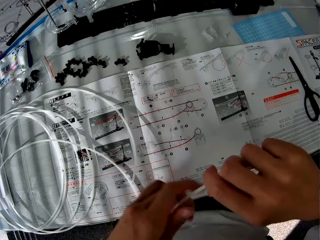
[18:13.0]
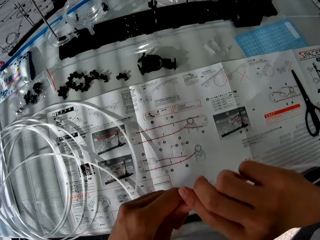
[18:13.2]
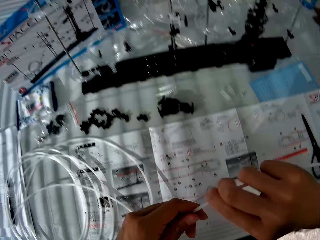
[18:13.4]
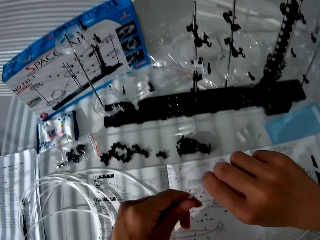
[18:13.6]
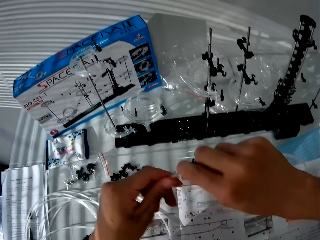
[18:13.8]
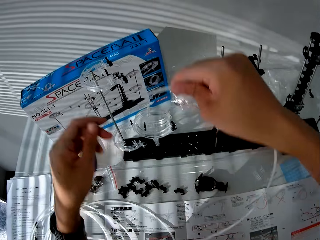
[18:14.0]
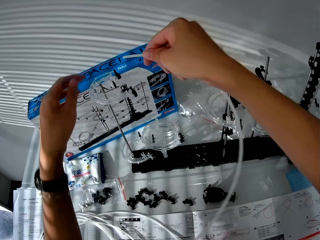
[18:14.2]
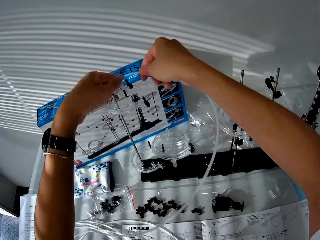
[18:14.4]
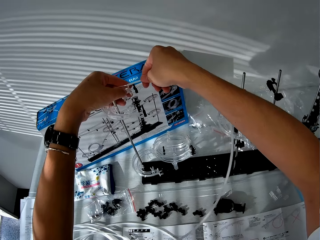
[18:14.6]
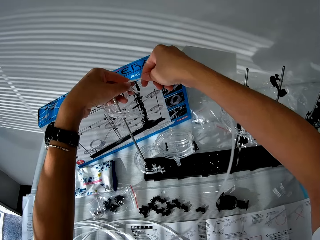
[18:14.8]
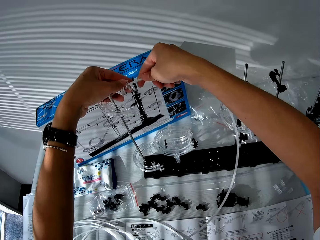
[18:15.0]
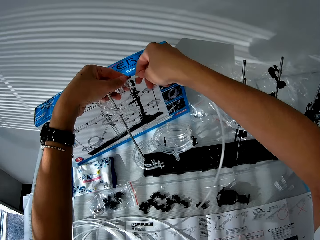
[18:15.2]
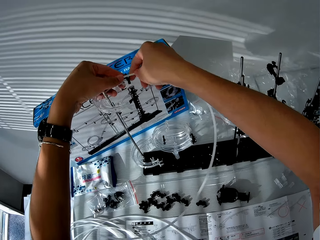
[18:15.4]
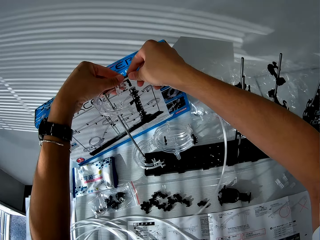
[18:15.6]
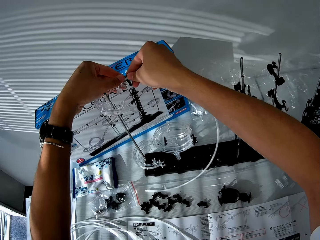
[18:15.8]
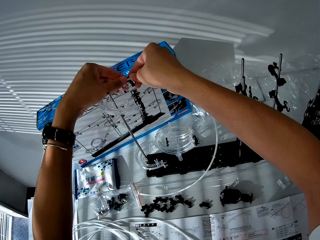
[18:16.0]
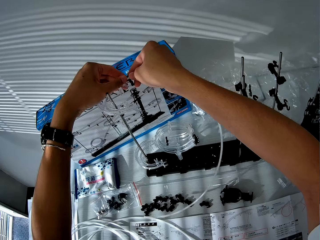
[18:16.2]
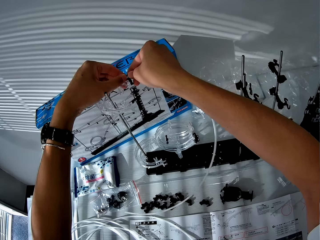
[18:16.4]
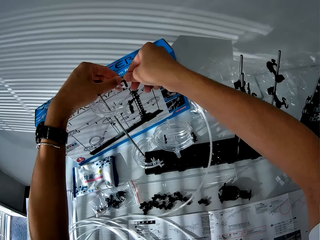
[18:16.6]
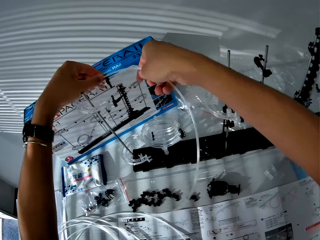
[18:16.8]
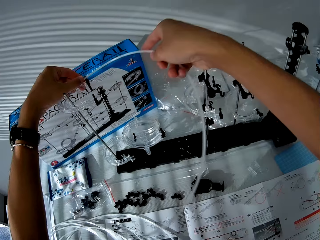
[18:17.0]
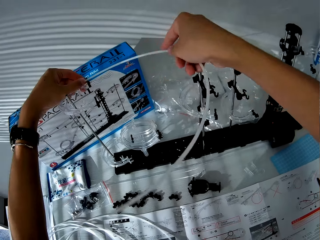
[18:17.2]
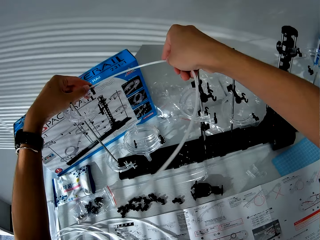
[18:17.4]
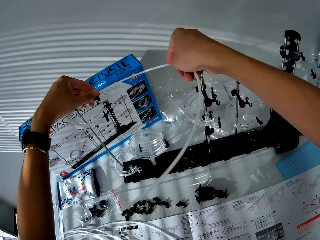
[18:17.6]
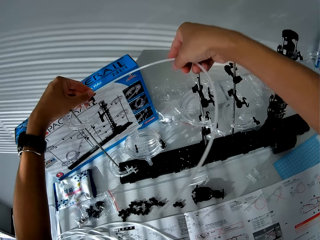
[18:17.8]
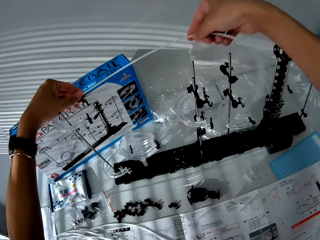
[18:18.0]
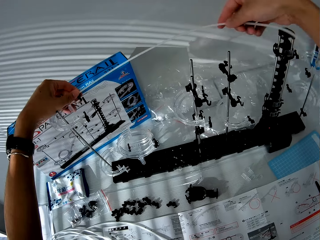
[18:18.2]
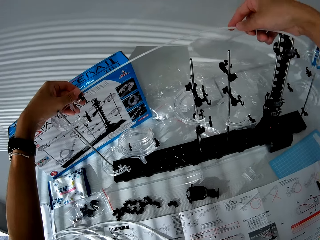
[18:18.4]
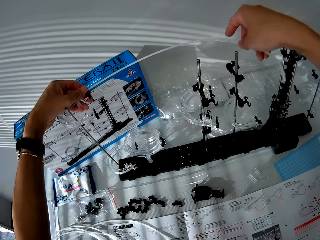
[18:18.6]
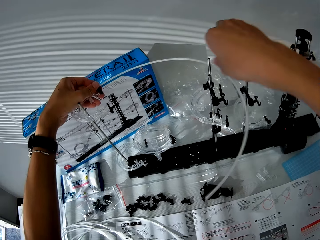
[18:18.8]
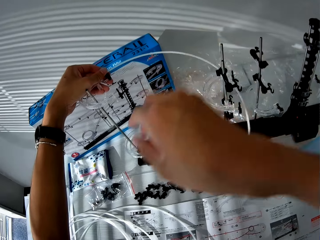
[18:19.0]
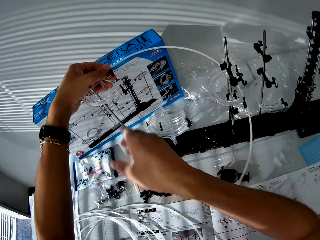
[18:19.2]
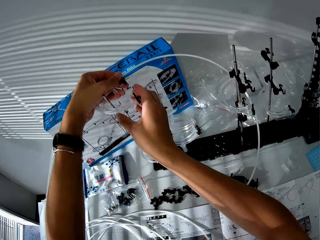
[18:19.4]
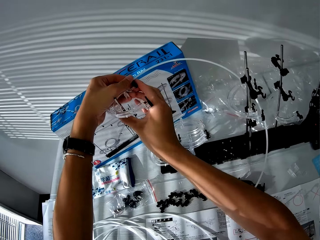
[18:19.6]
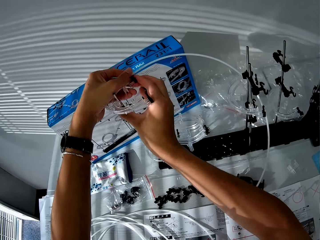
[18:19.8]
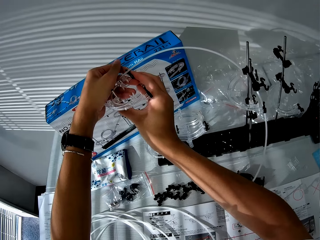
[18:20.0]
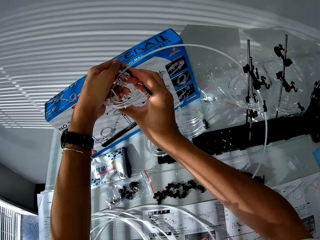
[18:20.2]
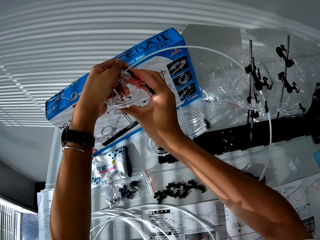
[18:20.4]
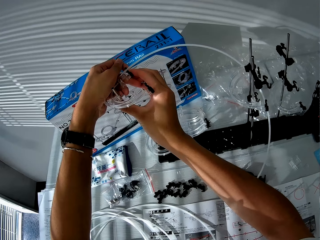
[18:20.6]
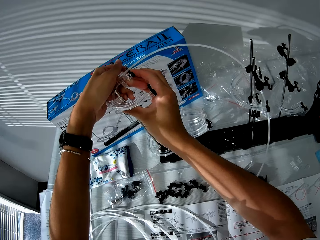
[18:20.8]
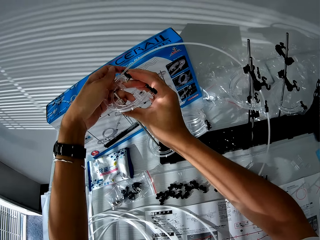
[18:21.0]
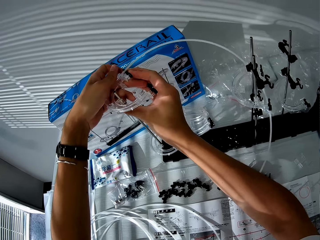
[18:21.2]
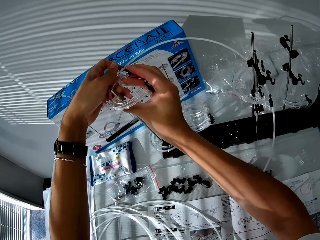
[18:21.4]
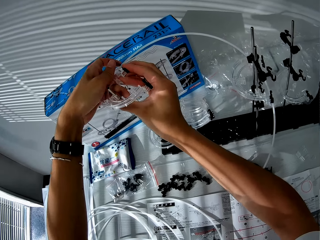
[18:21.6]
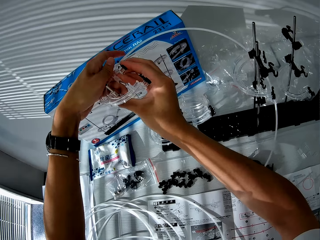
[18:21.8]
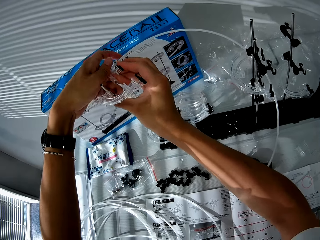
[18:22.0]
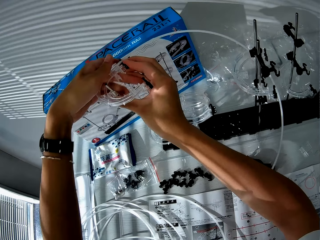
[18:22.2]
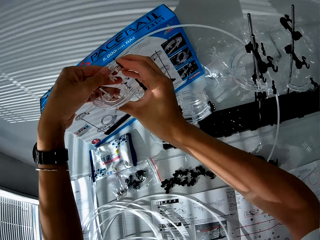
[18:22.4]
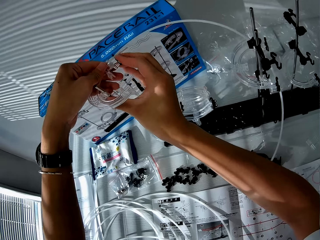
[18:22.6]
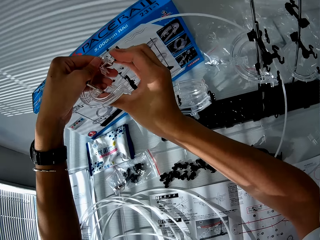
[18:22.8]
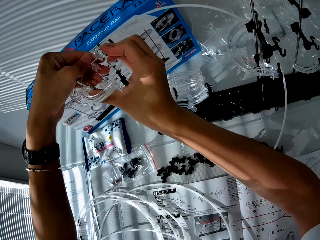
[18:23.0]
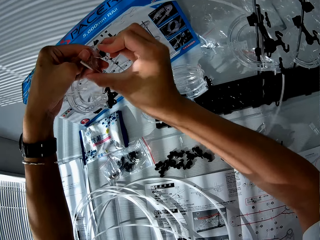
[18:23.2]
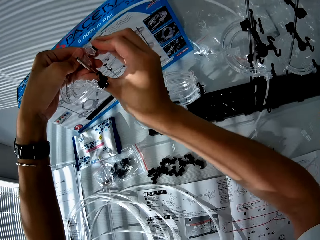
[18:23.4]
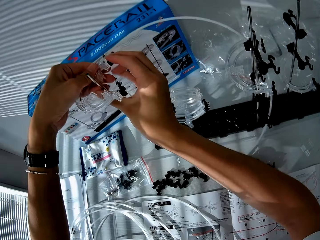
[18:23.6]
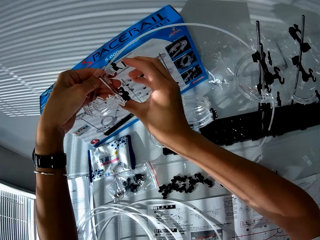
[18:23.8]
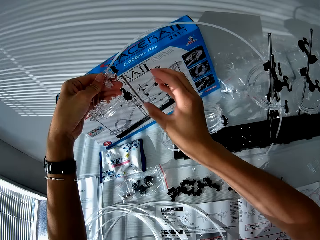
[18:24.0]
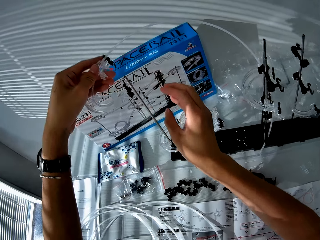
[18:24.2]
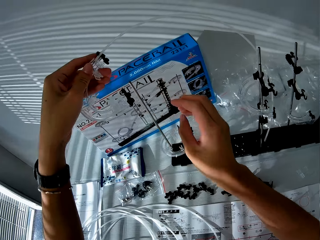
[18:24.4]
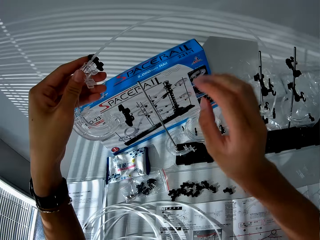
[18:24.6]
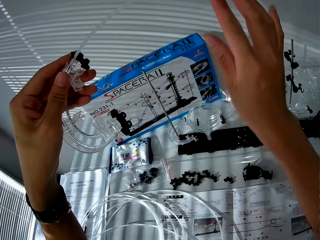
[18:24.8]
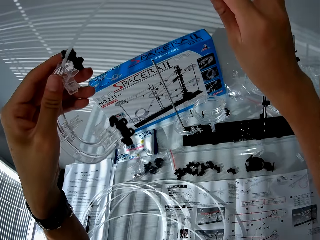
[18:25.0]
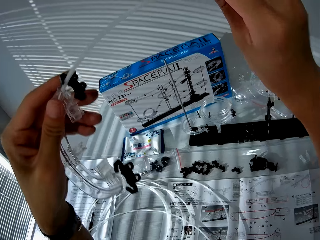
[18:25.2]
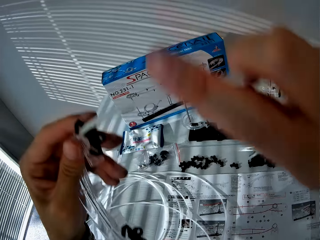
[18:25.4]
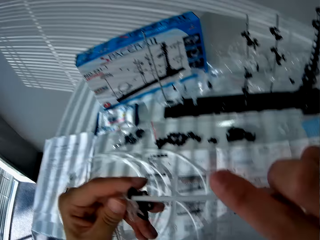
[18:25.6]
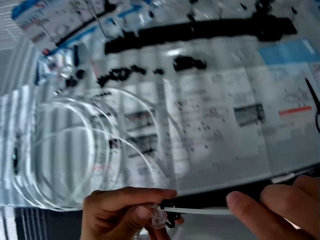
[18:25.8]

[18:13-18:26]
The camera wearer attaches the cable to the toy setup. They straighten the standard rail. They remove the corner part.

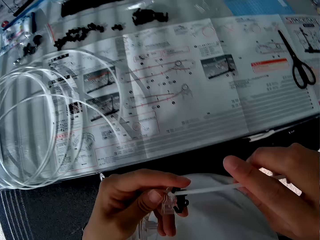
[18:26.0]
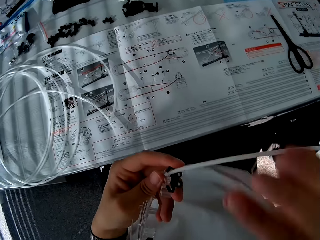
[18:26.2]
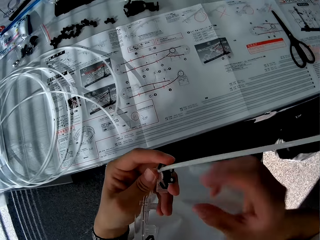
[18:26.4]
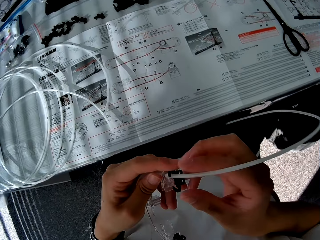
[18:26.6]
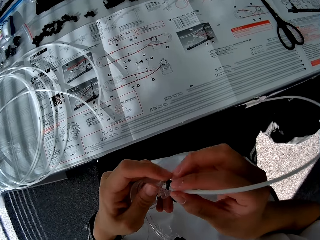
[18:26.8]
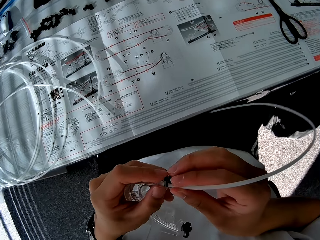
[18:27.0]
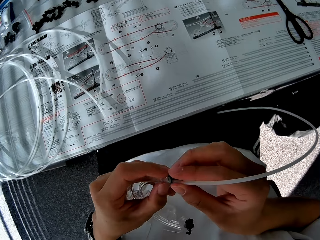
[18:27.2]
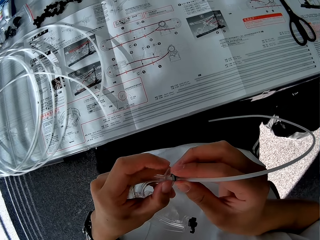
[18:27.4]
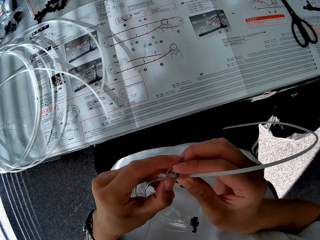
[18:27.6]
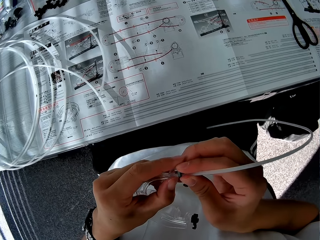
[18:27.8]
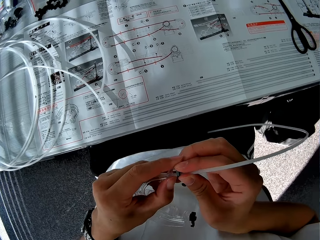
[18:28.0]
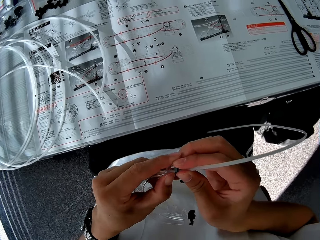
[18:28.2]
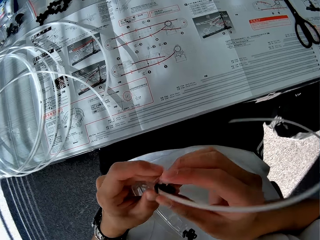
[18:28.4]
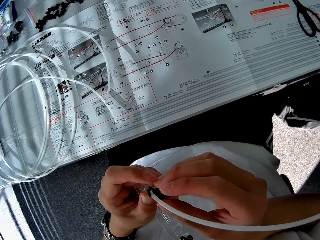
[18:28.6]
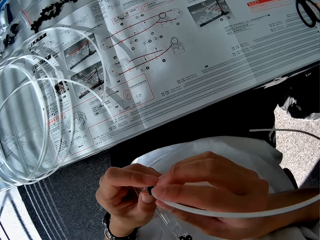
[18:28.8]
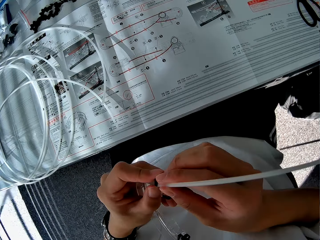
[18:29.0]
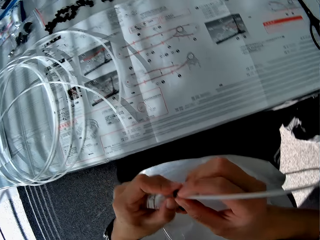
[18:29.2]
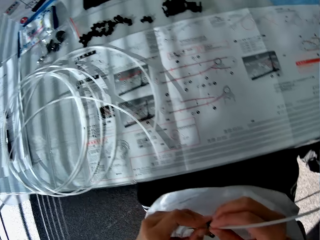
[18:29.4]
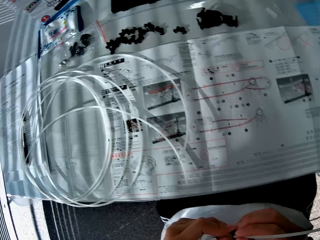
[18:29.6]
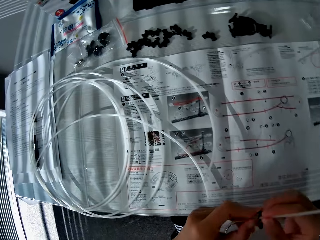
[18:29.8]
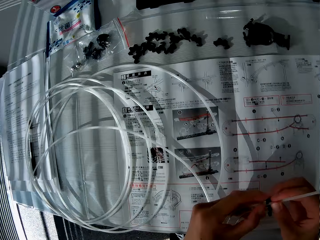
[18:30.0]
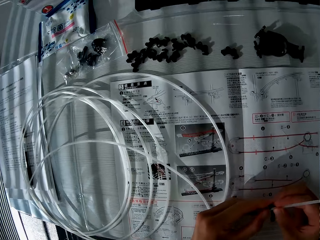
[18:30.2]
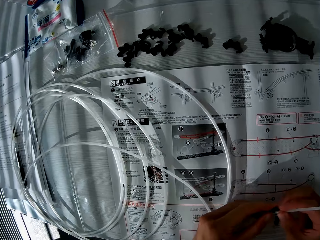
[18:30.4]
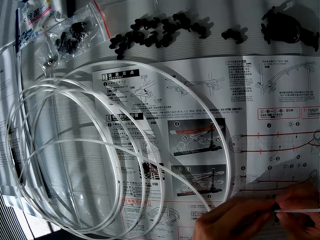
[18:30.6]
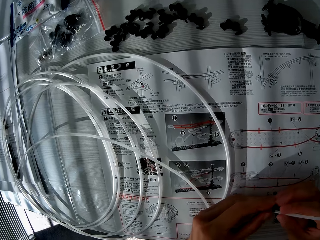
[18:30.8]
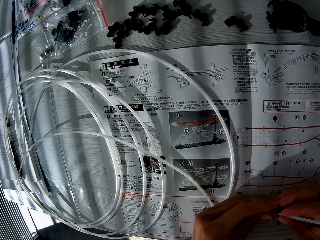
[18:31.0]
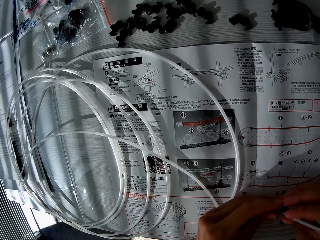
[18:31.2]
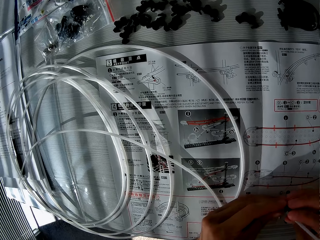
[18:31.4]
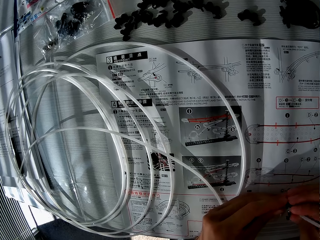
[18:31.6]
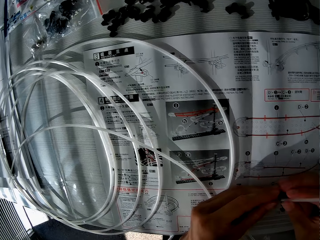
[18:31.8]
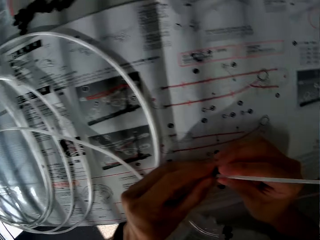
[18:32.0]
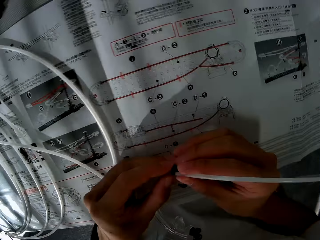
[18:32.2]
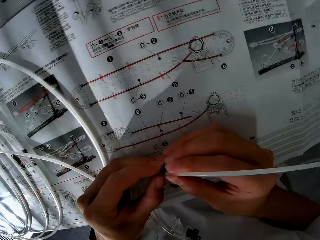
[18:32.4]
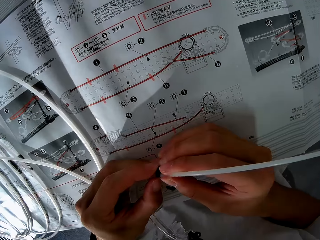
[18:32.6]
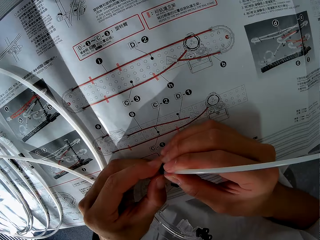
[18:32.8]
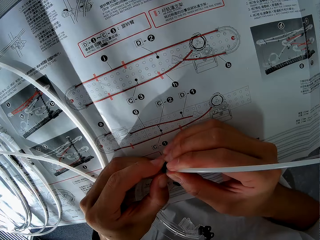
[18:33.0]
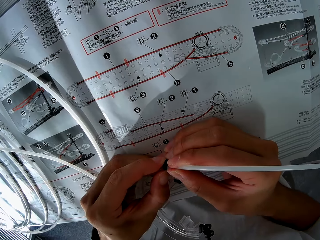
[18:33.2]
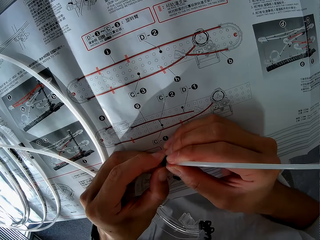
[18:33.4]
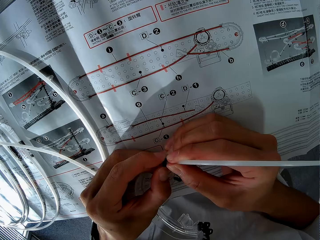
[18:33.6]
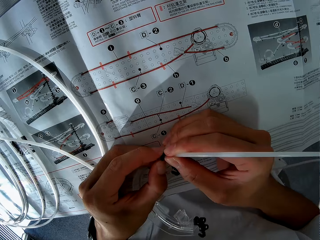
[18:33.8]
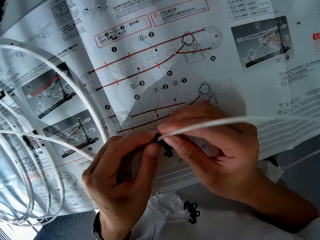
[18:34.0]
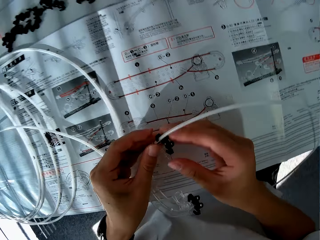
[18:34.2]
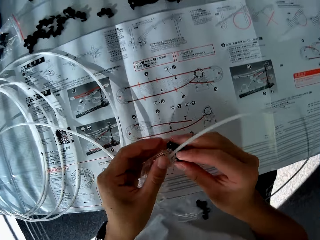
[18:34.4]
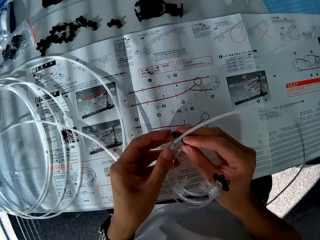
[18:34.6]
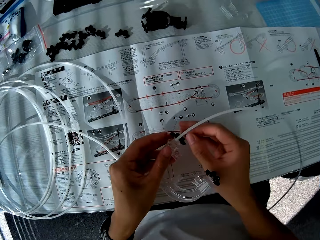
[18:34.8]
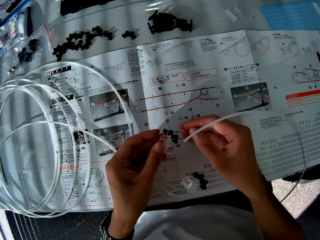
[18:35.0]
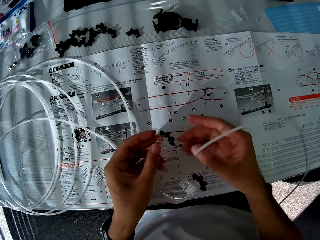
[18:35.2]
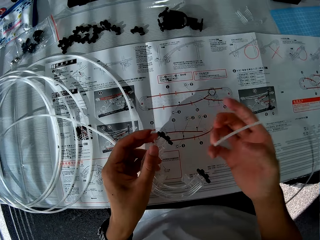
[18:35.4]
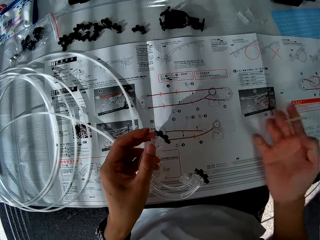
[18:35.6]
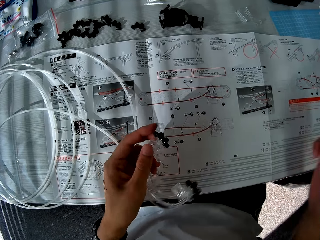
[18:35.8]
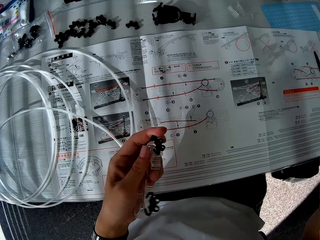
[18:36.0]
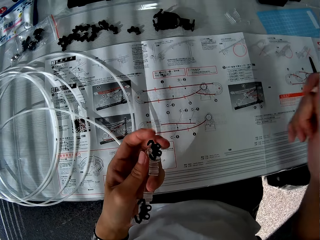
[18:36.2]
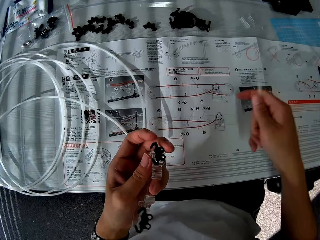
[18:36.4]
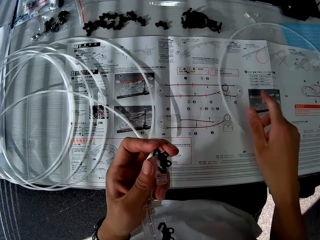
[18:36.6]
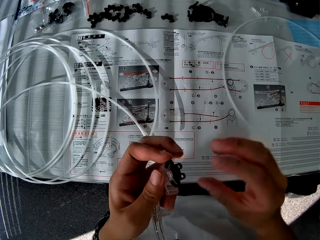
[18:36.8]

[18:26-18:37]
The camera wearer holds on to the corner part. They read the manual. They separate the standard rail and put the standard rail down.
